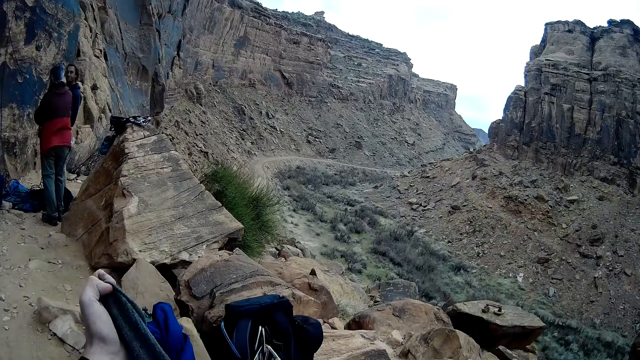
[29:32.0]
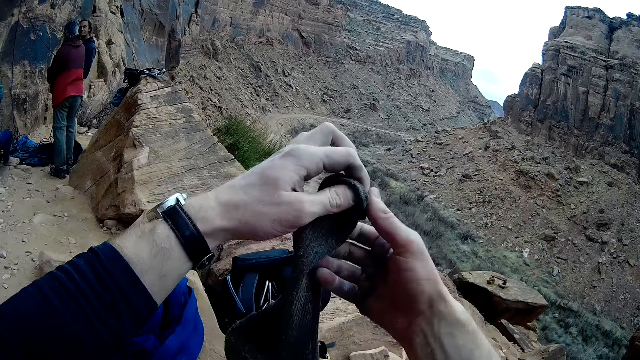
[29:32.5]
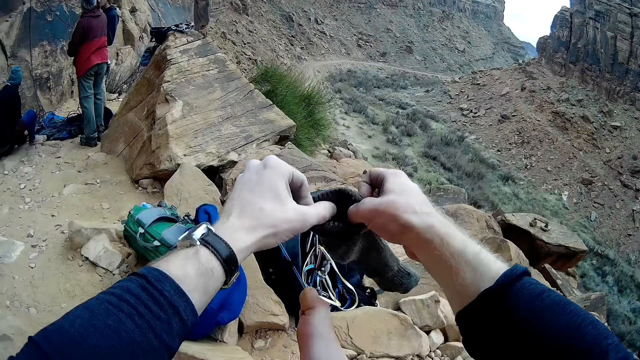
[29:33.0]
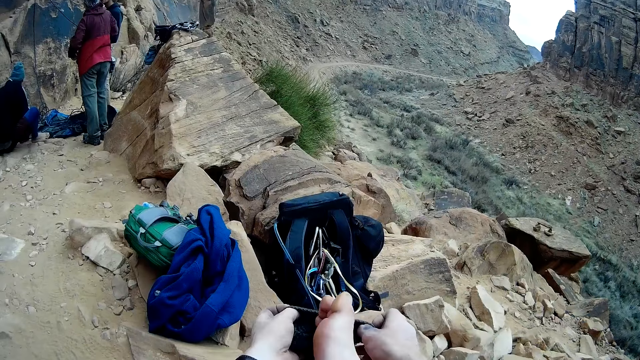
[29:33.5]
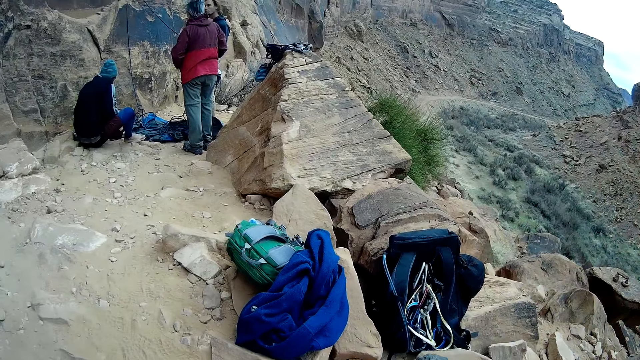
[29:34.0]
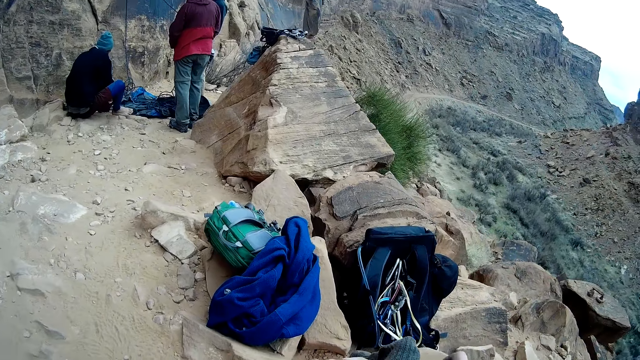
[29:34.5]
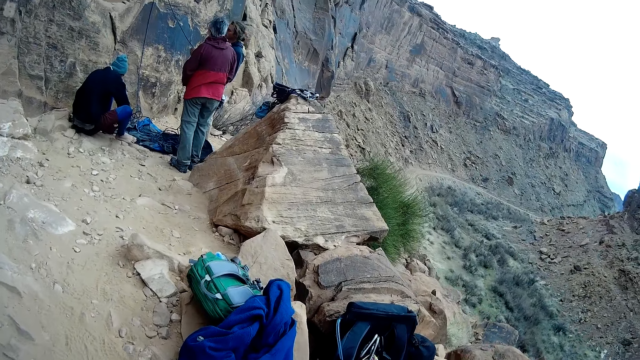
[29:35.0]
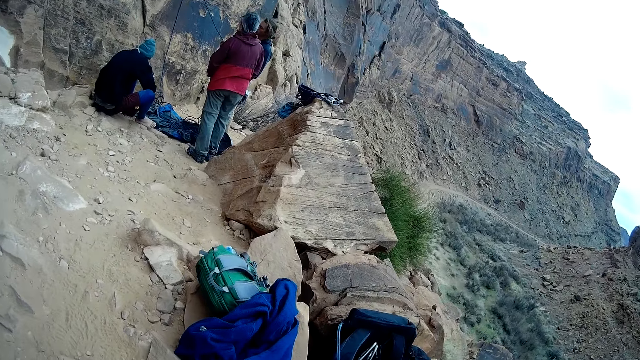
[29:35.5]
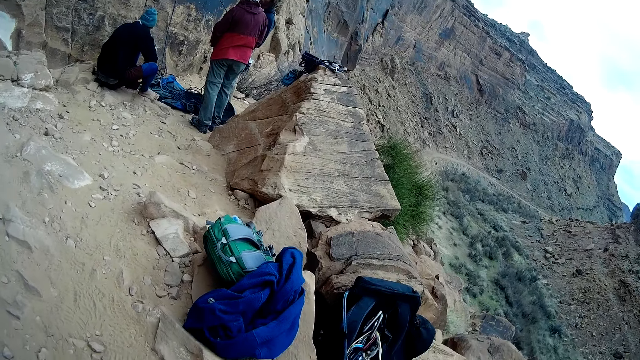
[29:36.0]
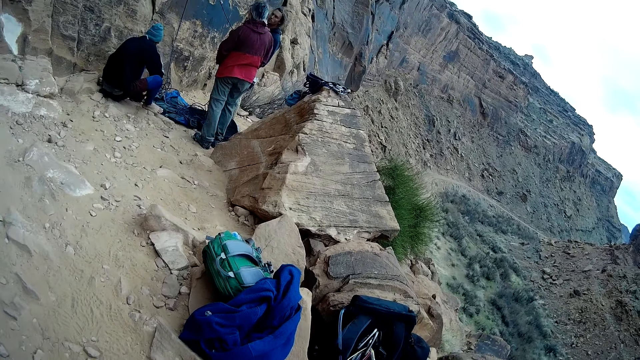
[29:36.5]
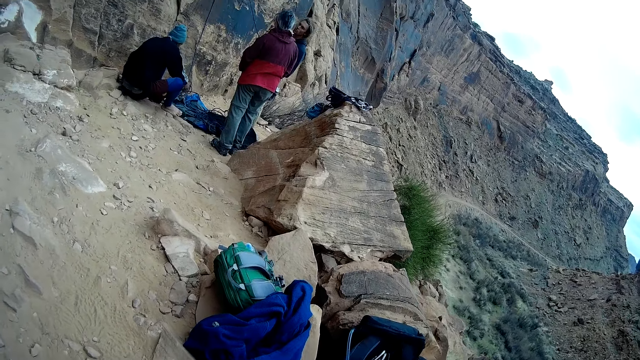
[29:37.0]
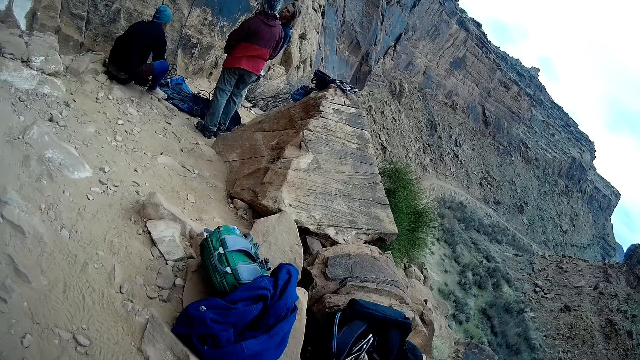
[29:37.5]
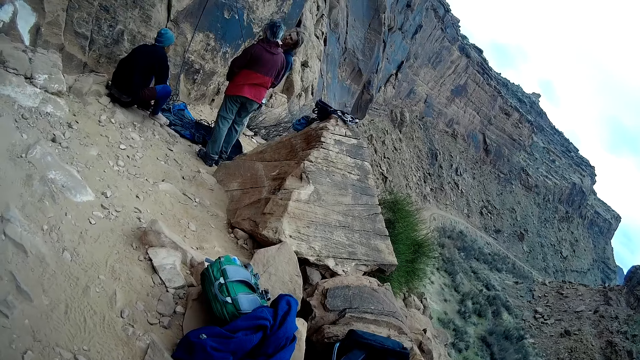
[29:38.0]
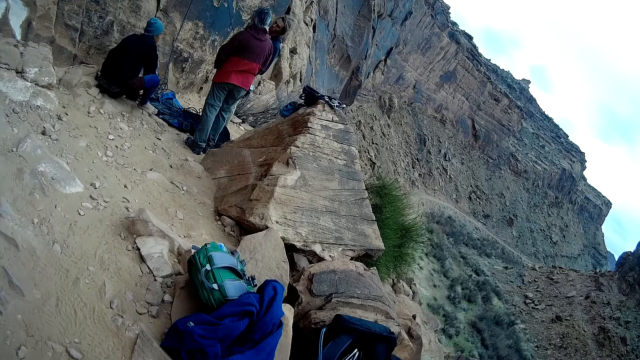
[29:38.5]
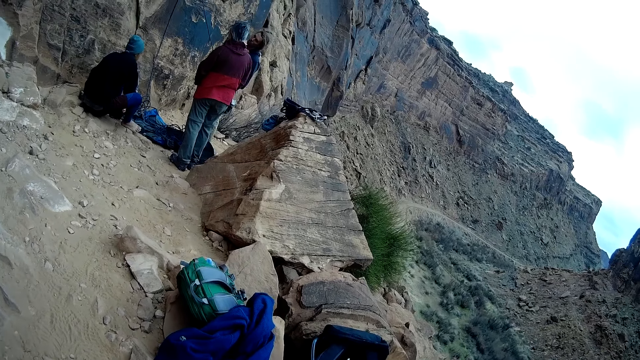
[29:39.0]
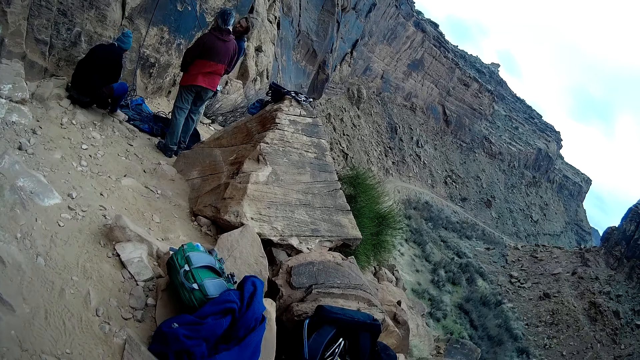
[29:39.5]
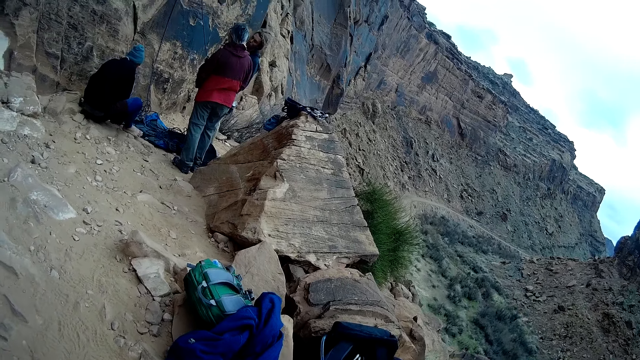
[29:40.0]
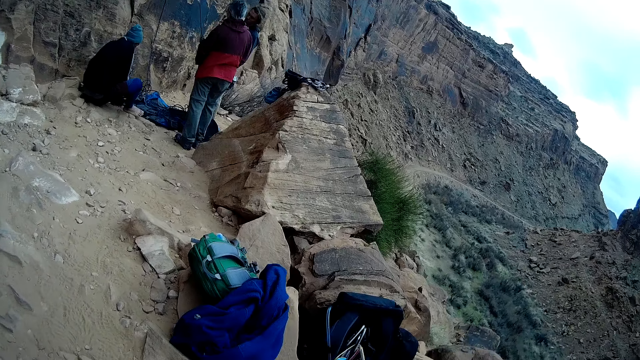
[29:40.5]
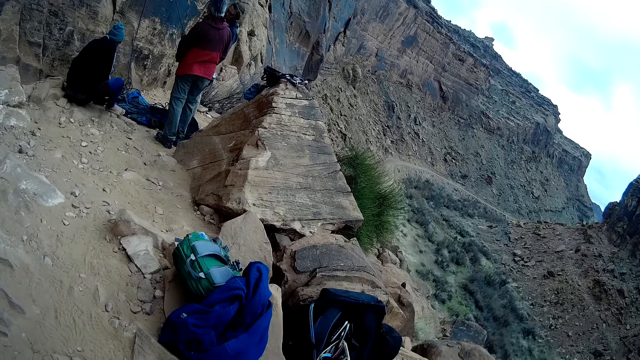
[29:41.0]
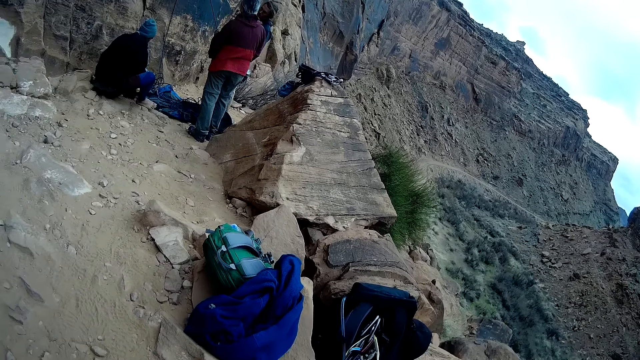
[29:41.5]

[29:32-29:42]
The camera wearer raises his socks. He wears the sock on his right foot with both hands. He looks around.

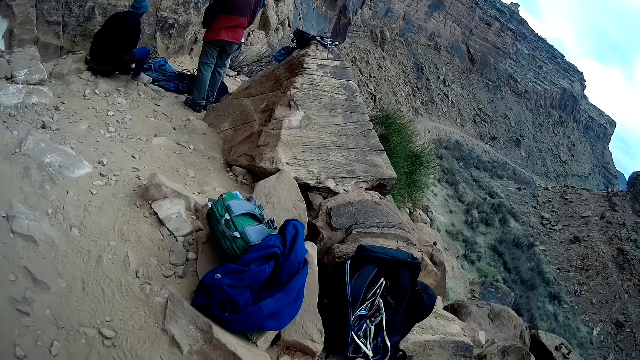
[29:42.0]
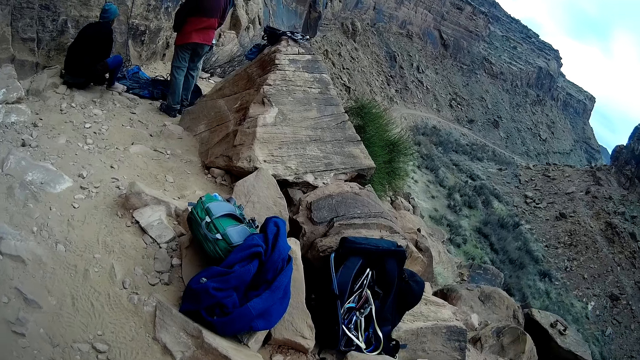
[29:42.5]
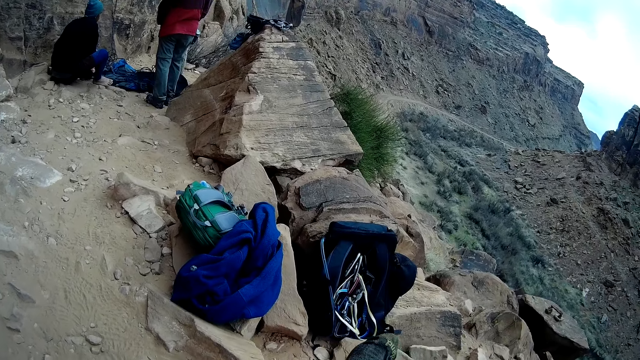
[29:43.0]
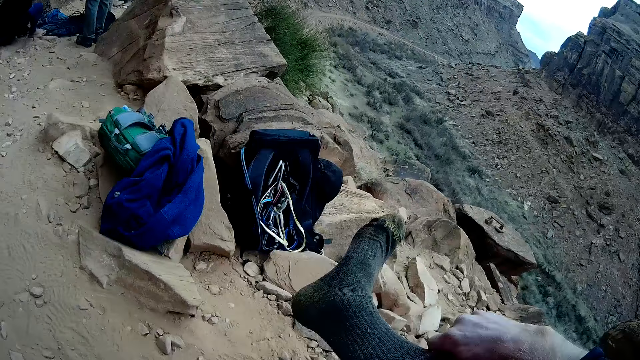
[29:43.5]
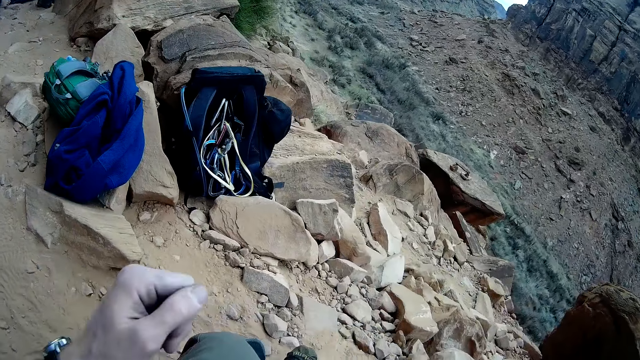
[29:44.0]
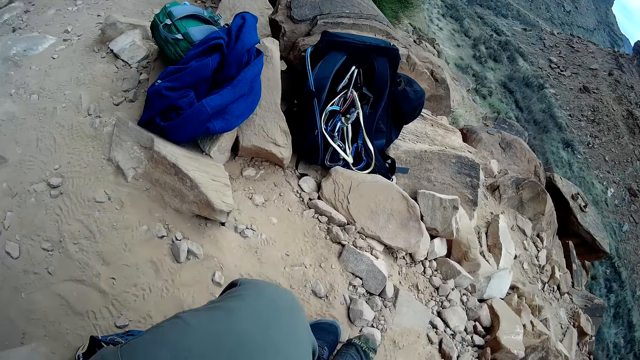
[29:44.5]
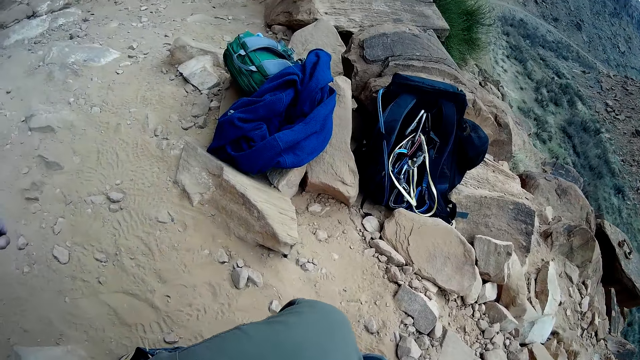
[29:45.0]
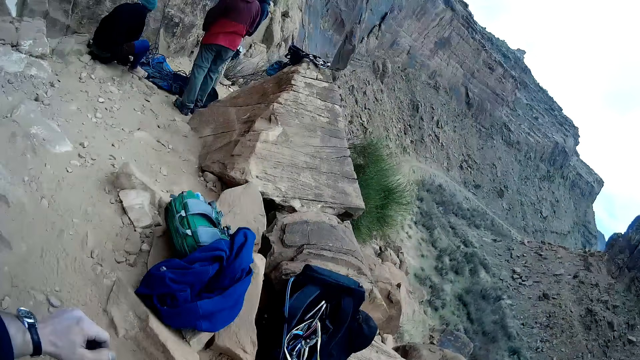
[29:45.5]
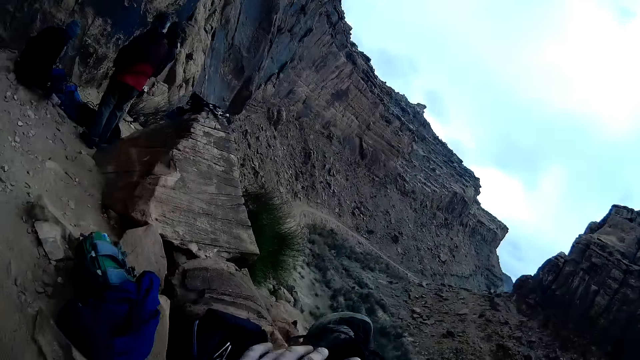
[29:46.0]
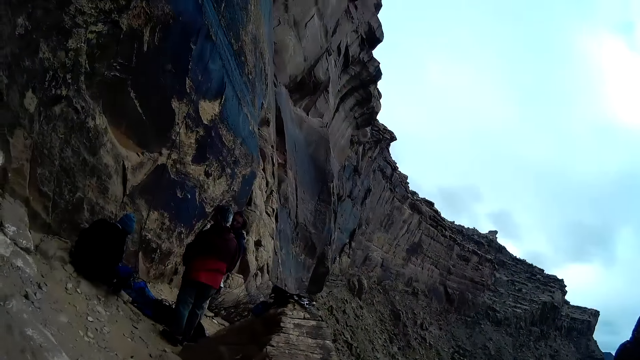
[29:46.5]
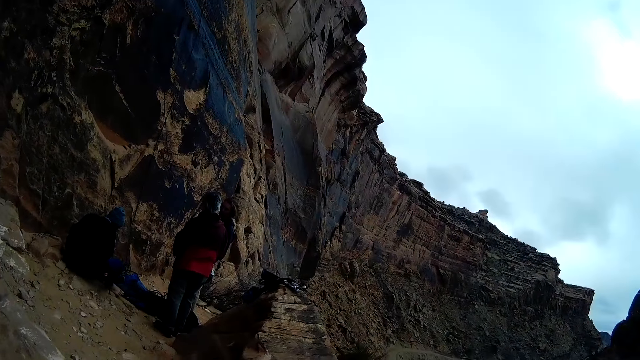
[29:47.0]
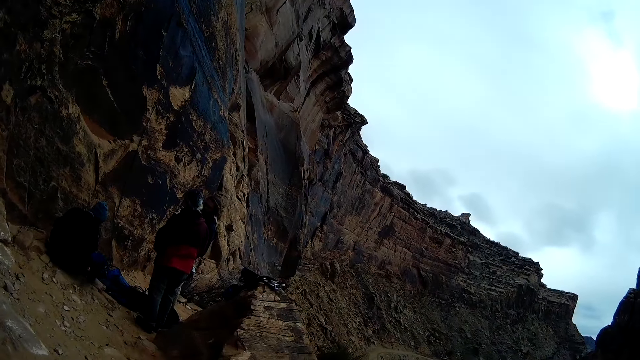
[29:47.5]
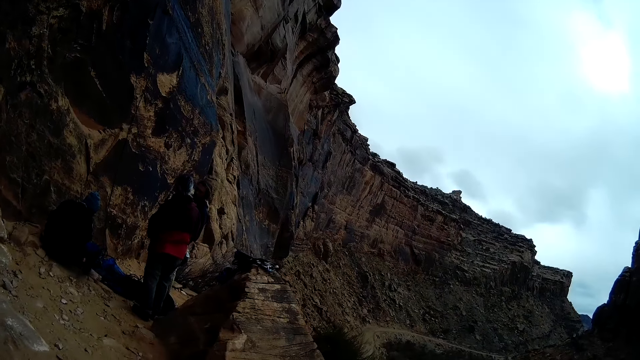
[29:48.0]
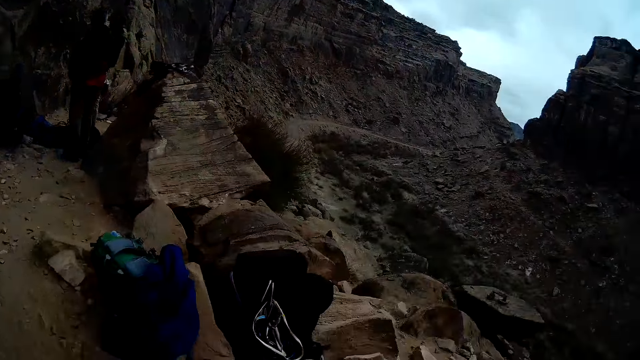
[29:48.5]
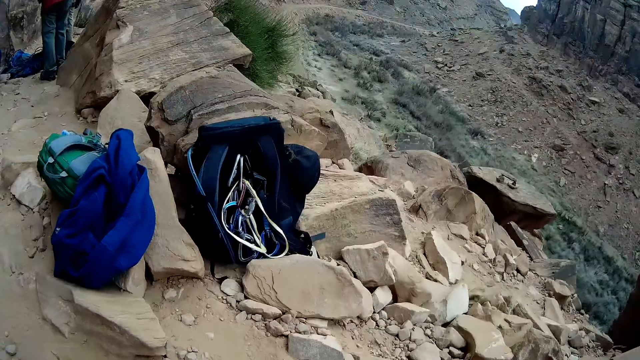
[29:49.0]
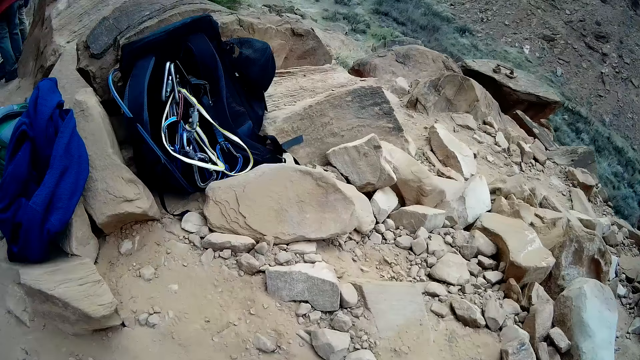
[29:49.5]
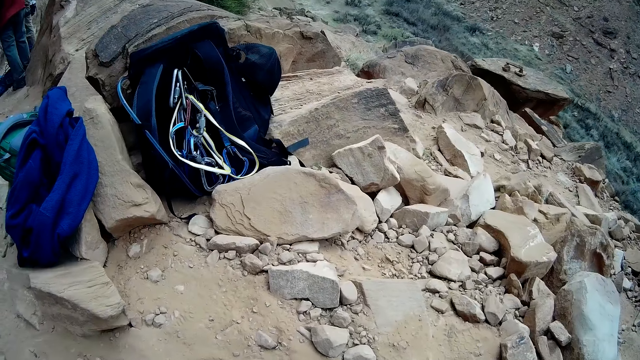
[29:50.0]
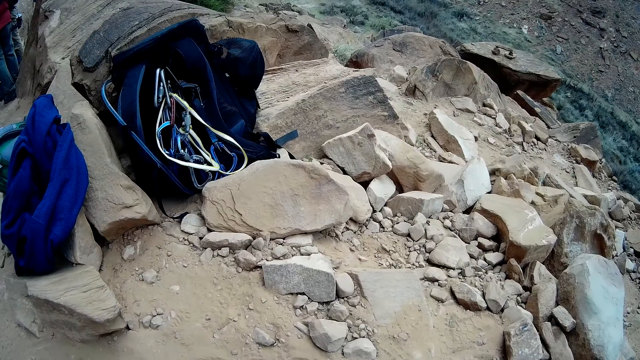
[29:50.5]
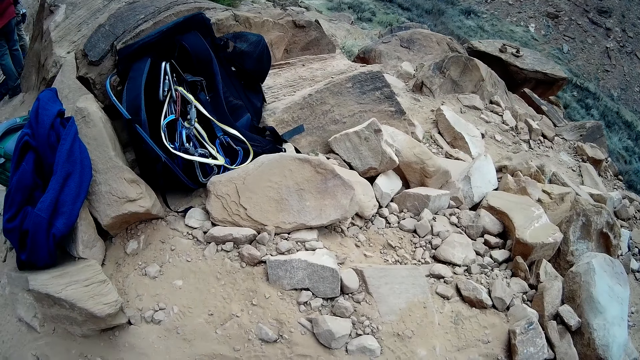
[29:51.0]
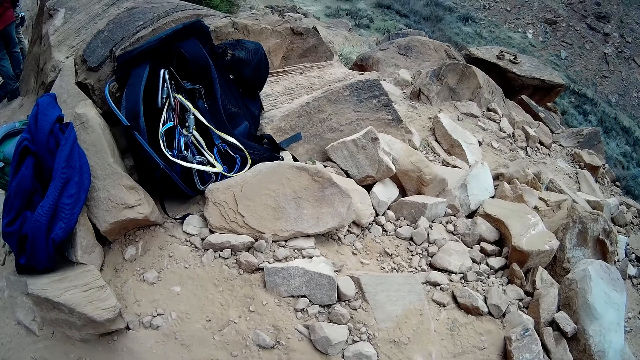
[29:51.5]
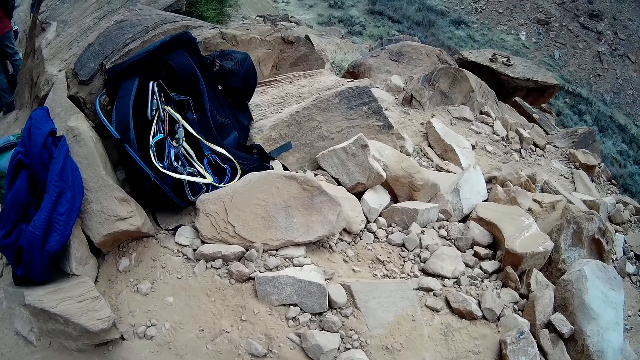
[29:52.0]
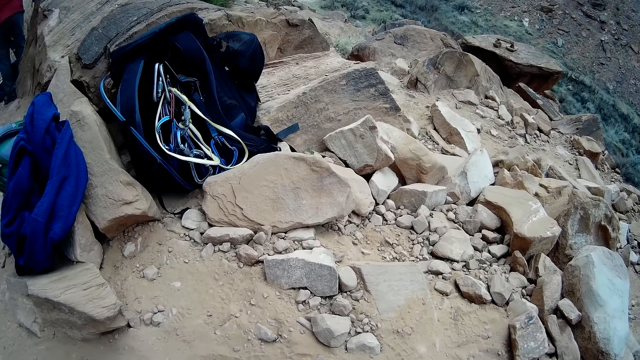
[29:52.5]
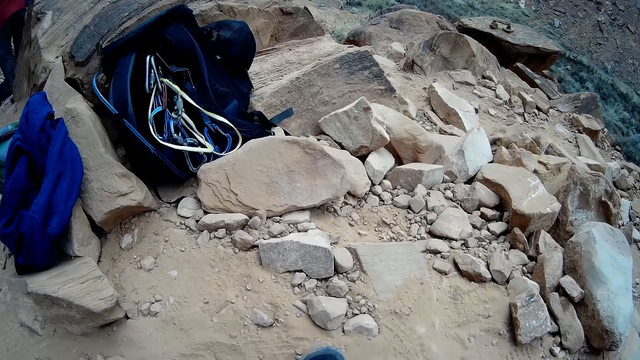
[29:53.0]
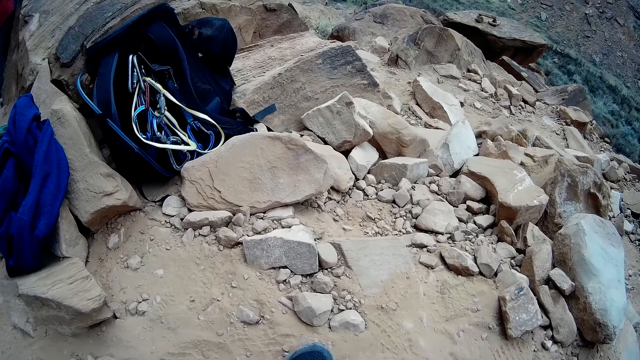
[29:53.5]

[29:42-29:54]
The camera wearer puts the leg down. They move the hand. They look around.
